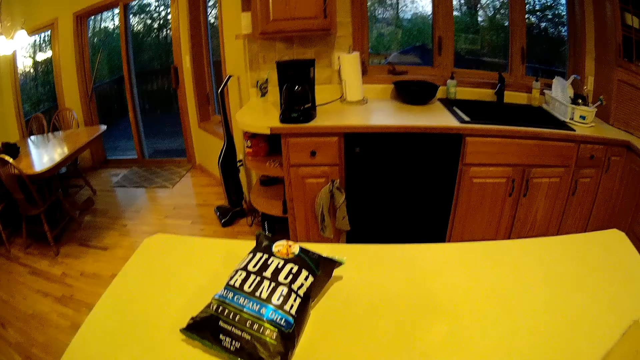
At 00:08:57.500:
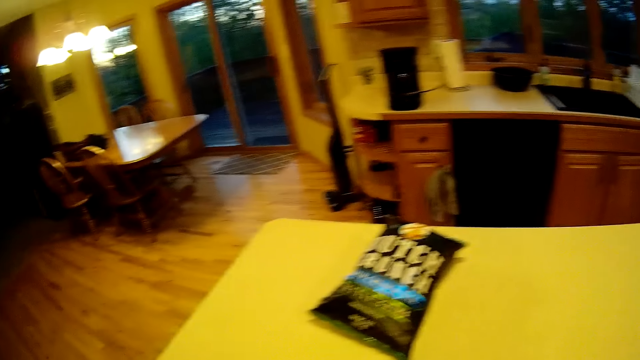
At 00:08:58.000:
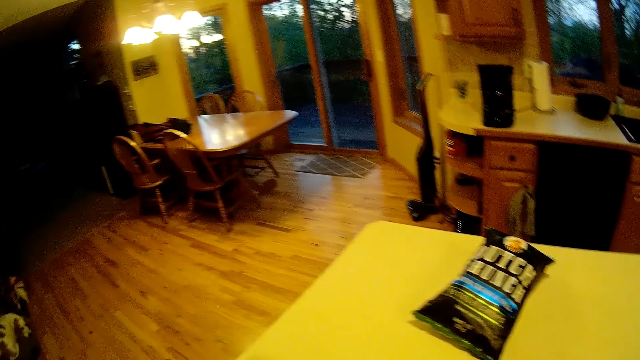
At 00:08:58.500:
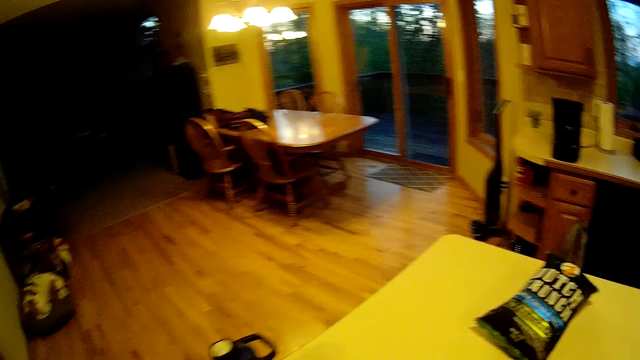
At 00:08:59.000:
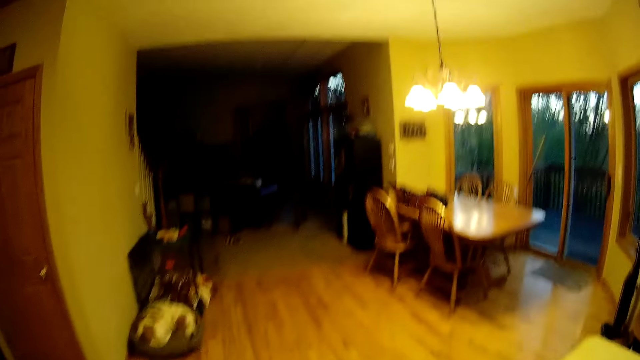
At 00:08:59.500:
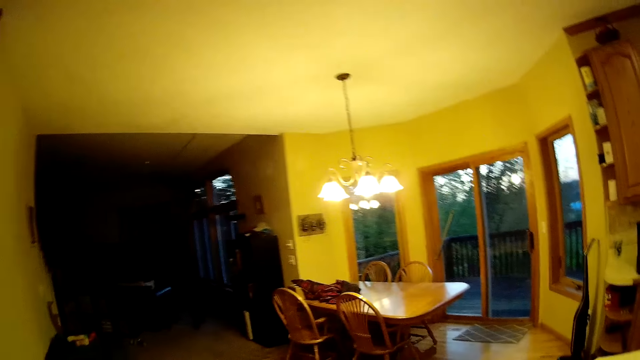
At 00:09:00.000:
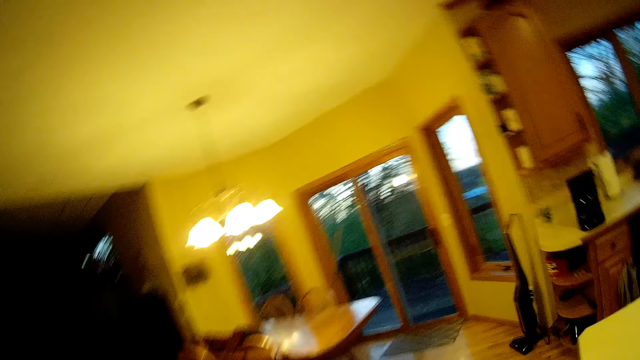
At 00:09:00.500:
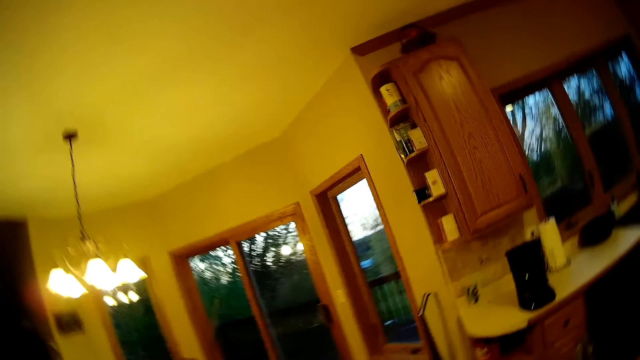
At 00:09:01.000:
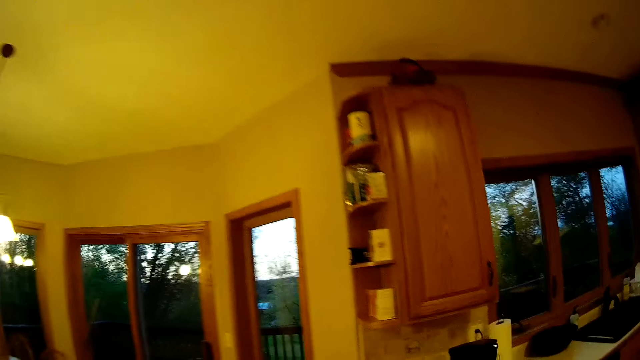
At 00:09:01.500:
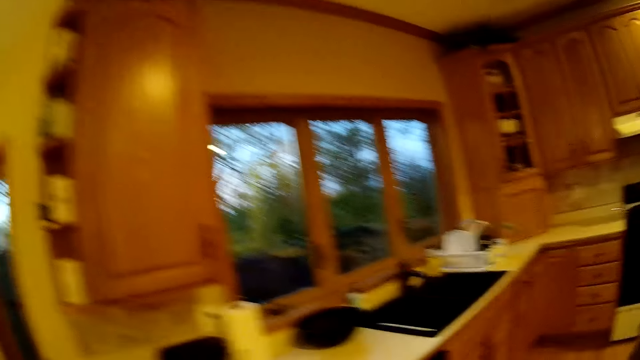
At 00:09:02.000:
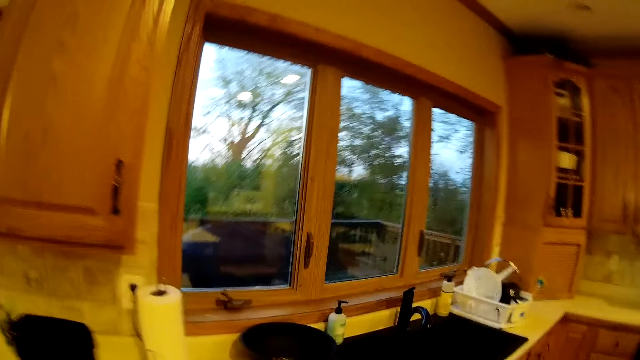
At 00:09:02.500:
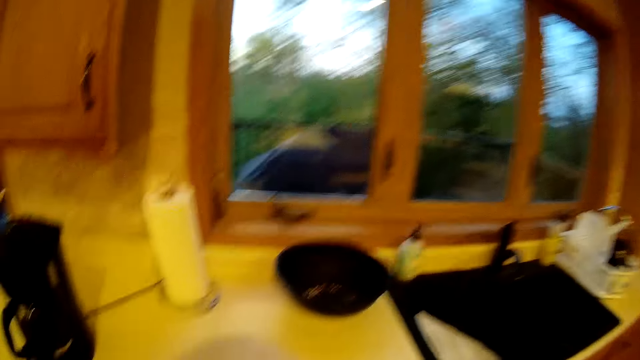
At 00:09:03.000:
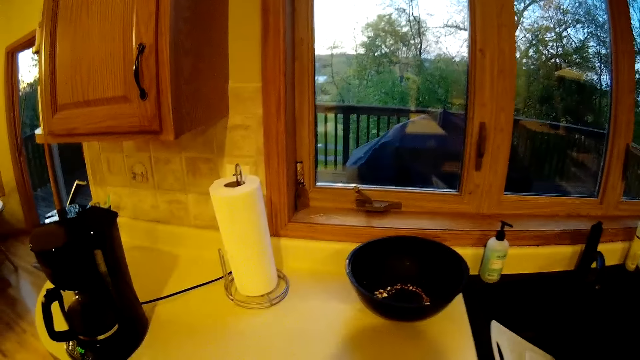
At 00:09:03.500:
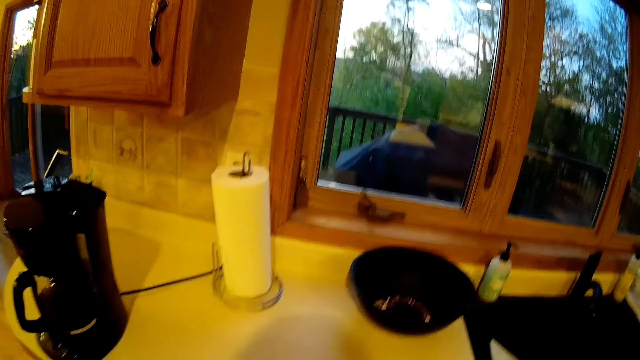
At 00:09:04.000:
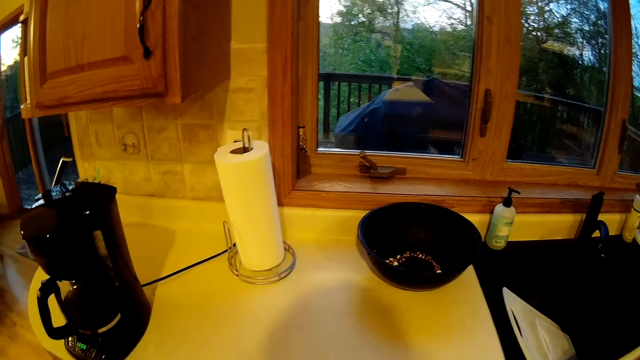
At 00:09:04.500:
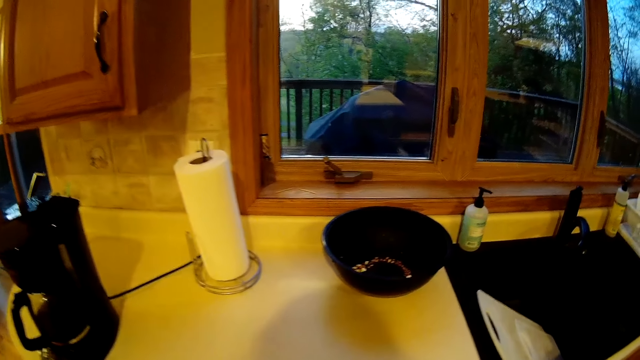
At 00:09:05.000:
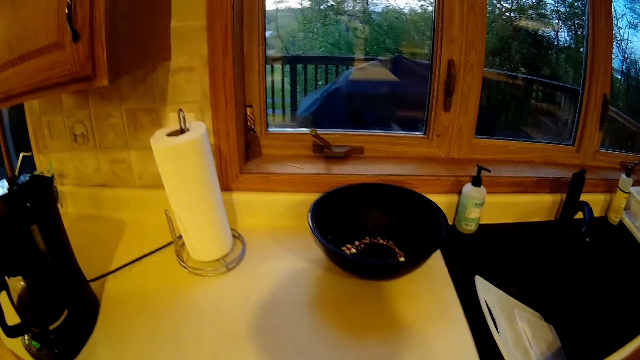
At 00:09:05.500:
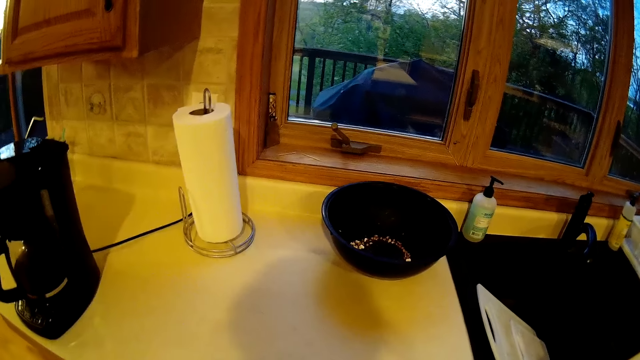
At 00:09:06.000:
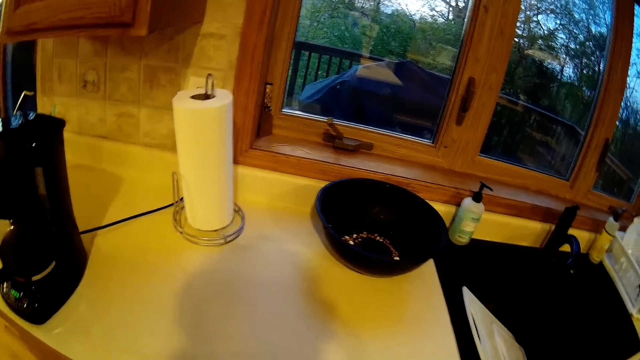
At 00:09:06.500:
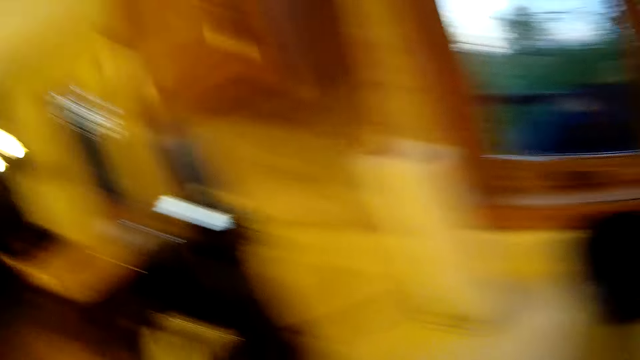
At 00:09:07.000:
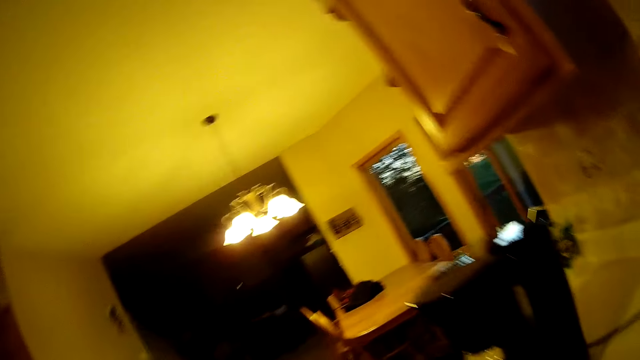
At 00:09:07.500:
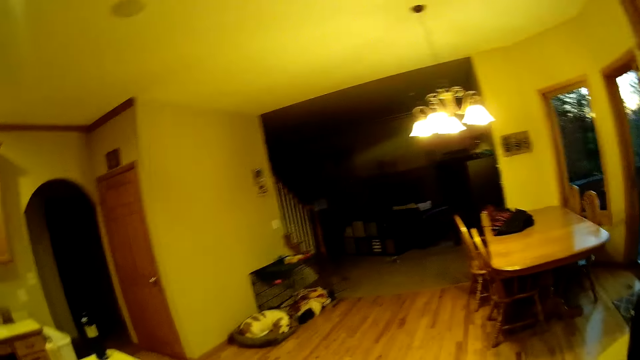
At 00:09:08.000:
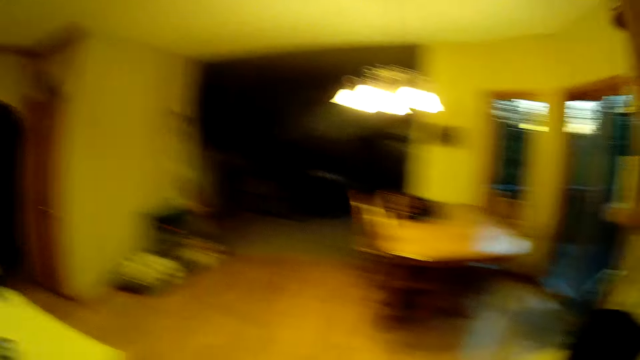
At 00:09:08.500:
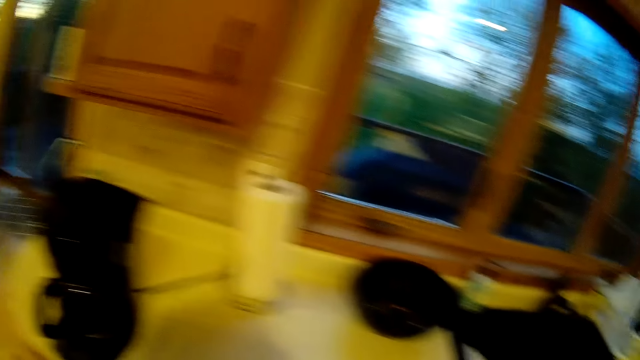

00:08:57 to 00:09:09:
The camera wearer walks towards a kitchen cabinet. They walk around.

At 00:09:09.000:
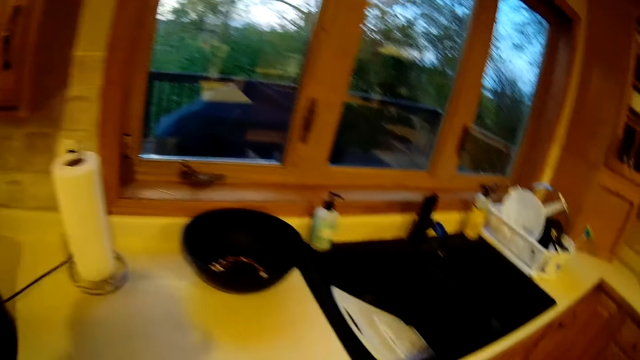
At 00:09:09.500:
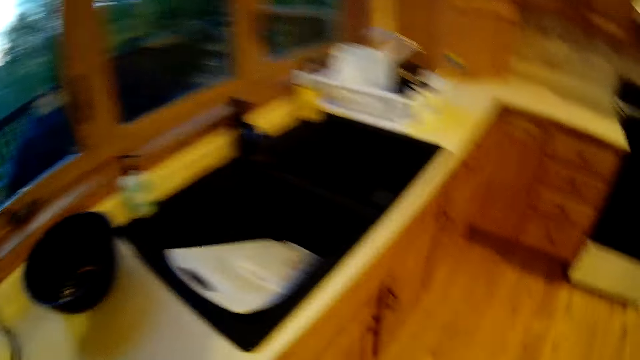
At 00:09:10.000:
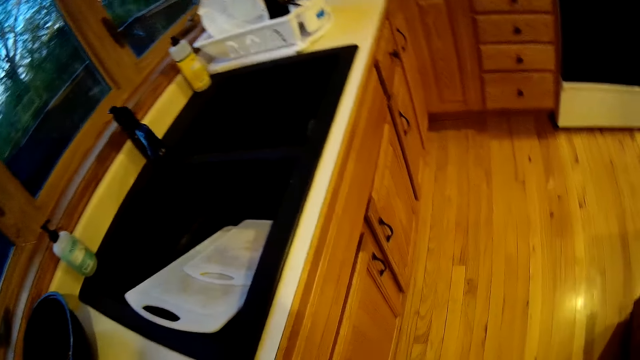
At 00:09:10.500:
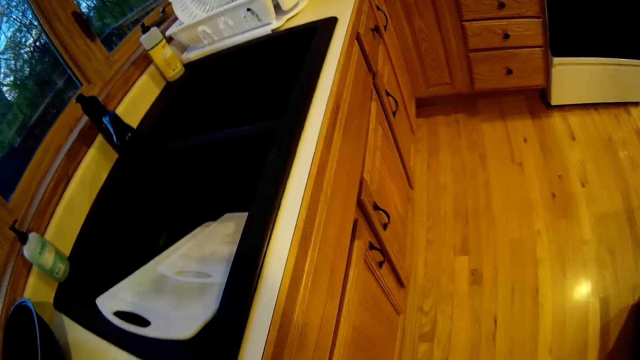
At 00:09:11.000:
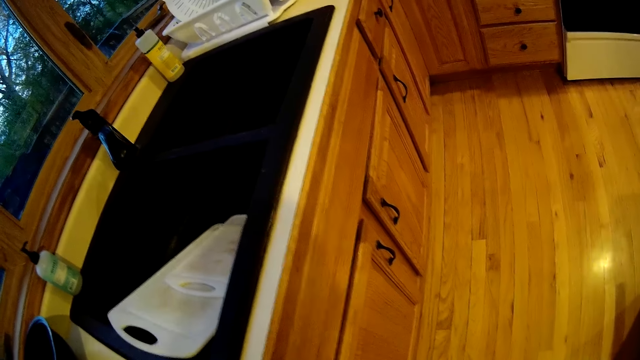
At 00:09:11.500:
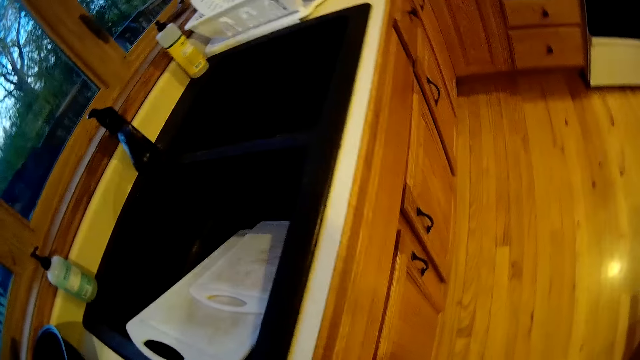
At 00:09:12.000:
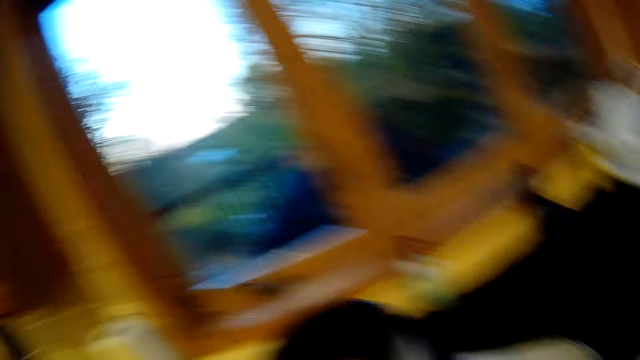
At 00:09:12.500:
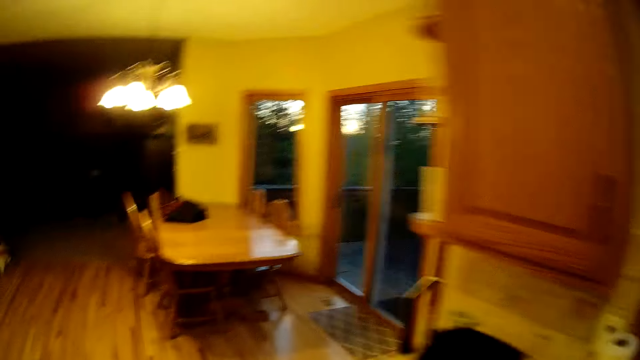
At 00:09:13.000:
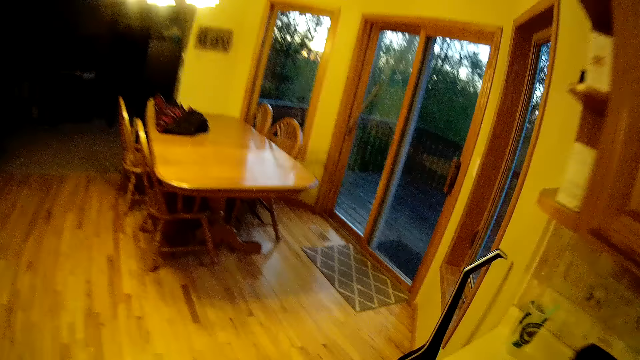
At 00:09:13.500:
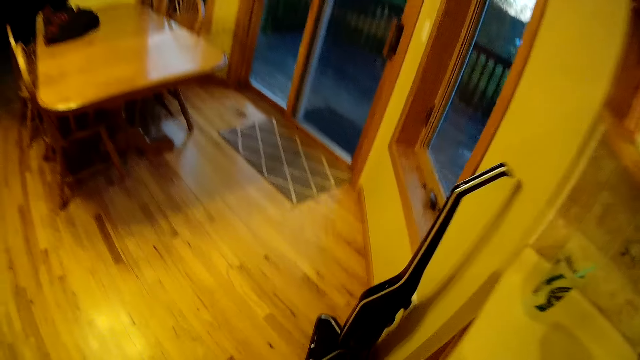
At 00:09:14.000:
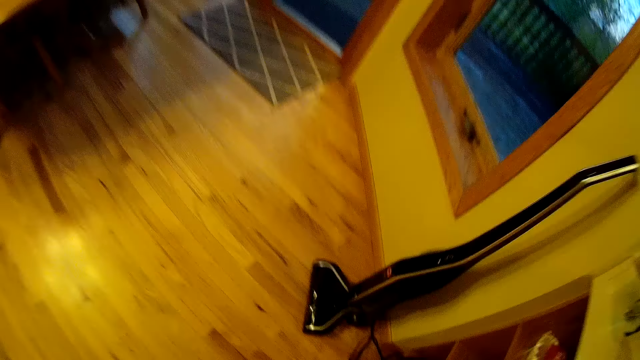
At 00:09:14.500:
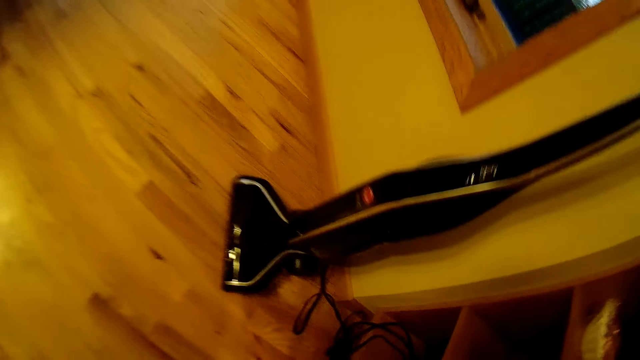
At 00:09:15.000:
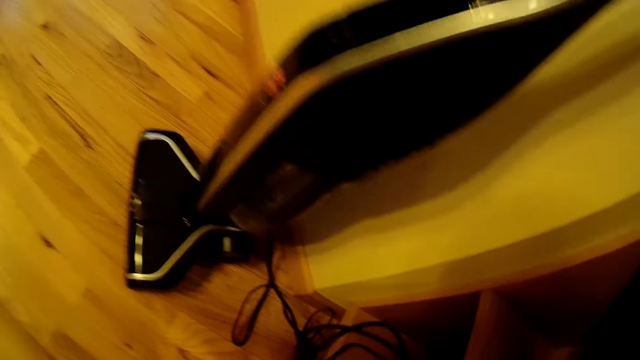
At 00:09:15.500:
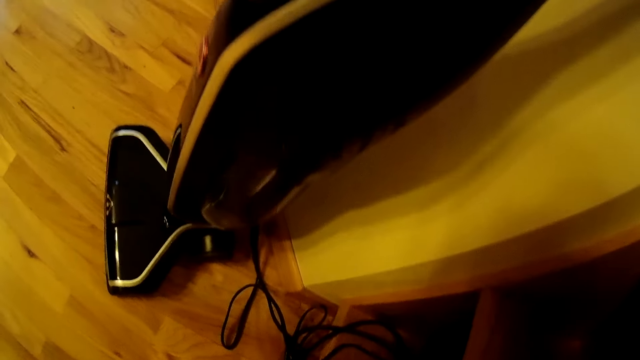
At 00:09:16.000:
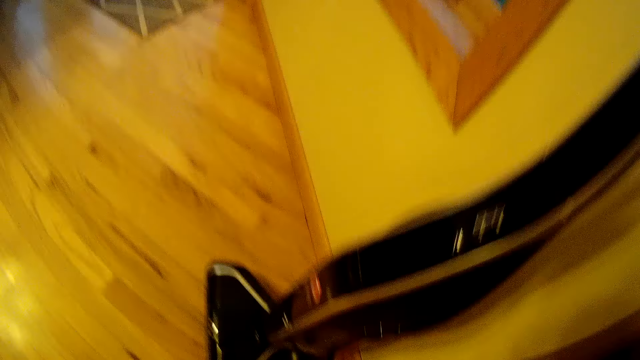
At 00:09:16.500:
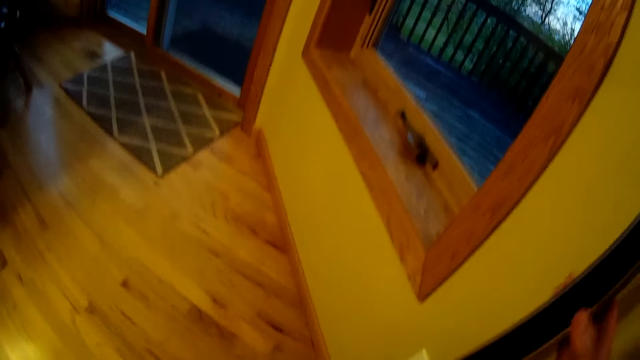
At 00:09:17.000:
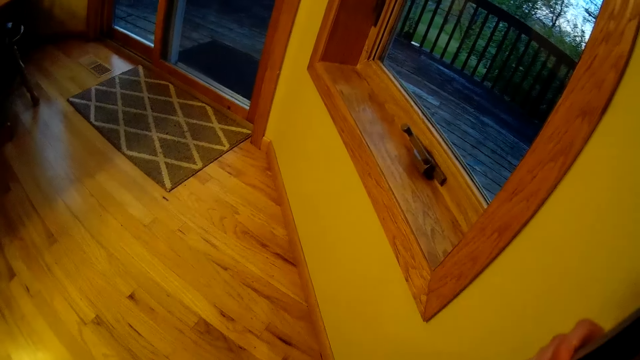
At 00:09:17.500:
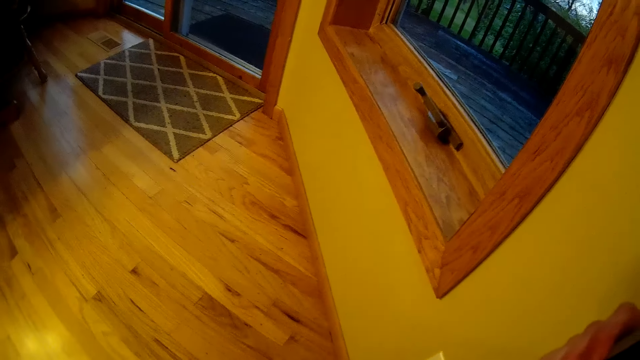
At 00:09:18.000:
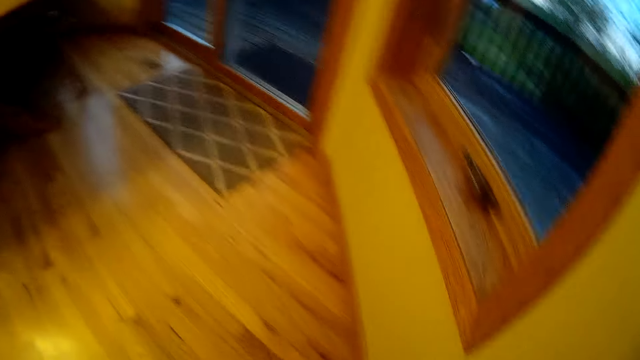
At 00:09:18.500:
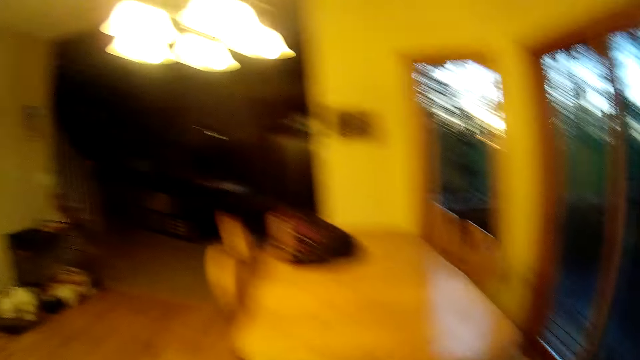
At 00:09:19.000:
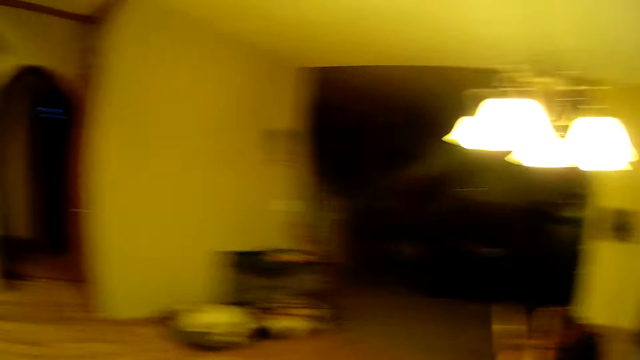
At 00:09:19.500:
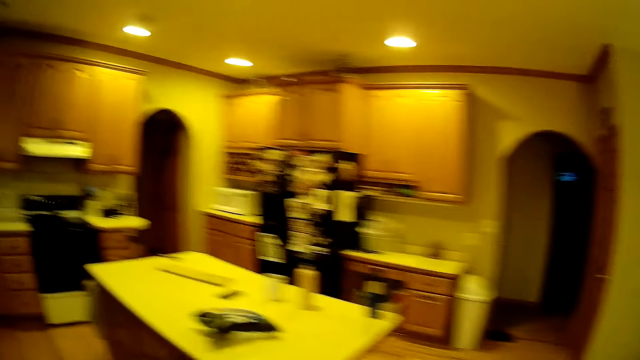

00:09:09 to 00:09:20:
The camera wearer walks towards an upright vacuum cleaner beside a door. She holds the vacuum cleaner with her right hand in an apartment.
